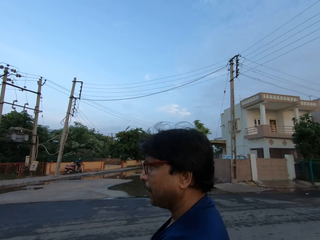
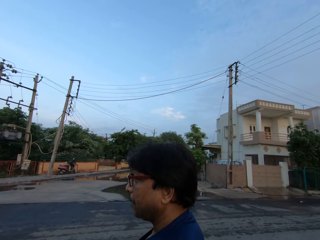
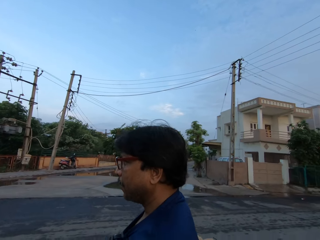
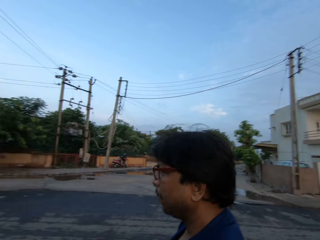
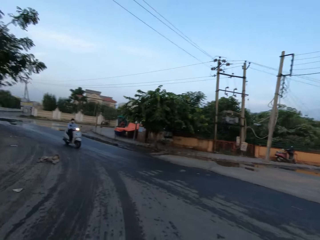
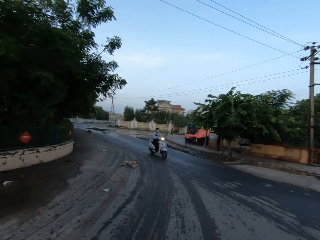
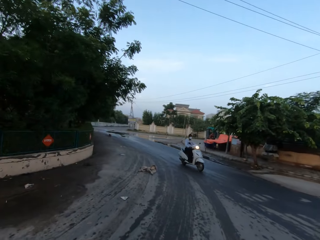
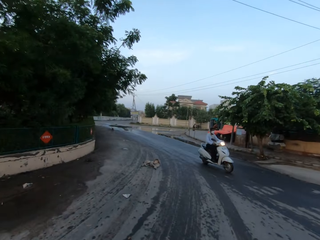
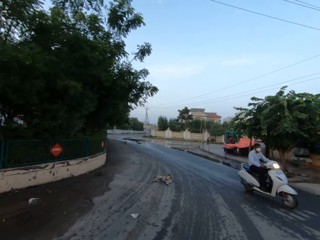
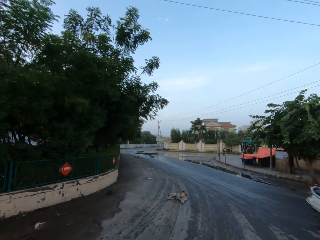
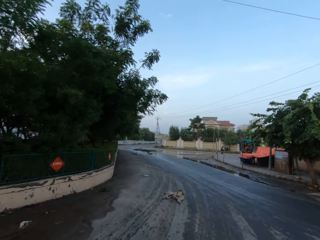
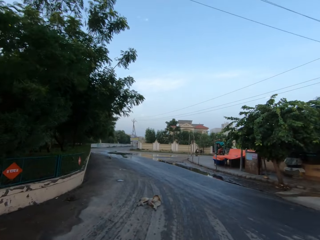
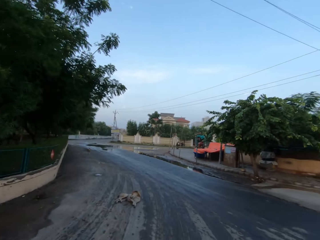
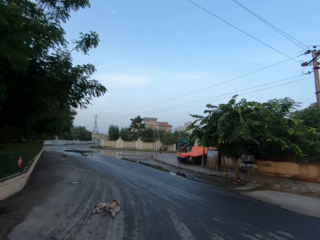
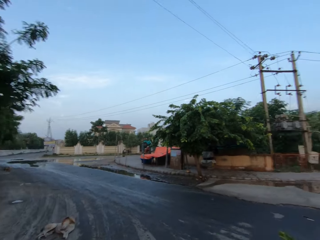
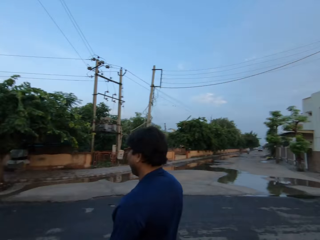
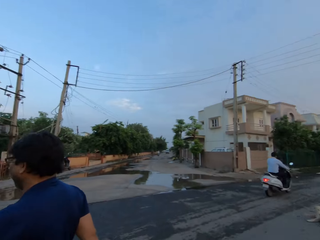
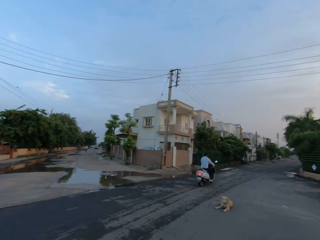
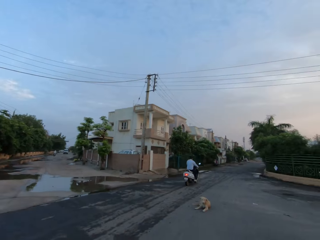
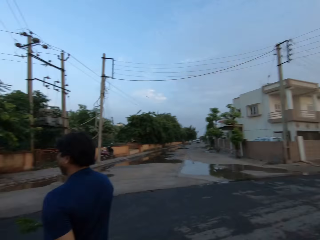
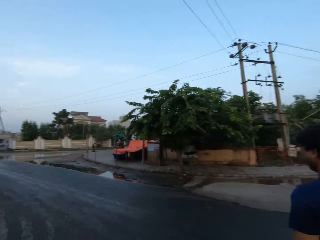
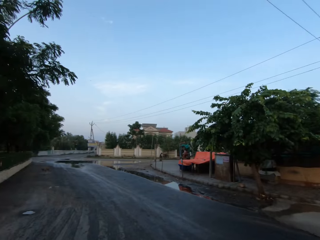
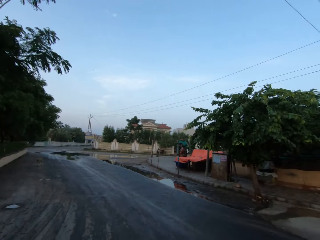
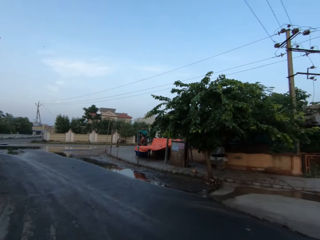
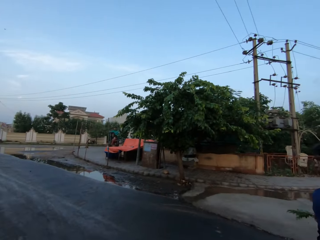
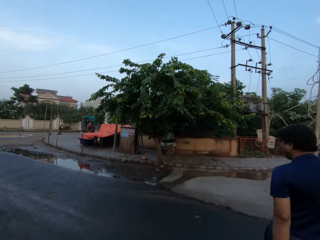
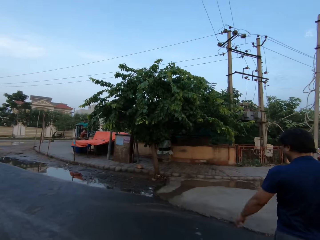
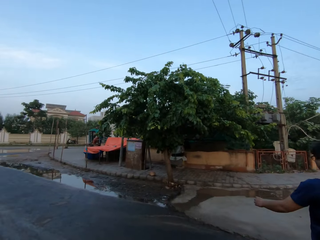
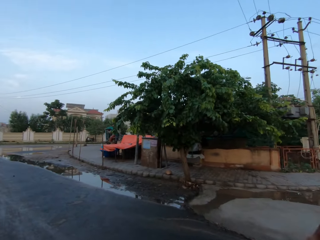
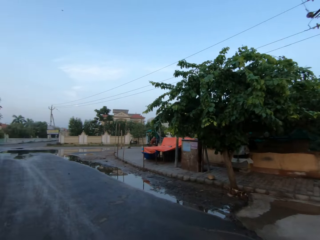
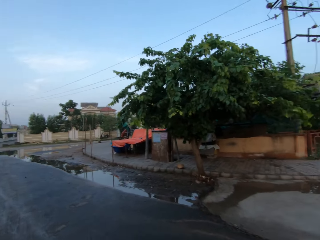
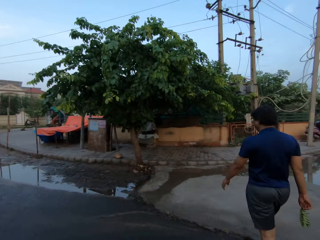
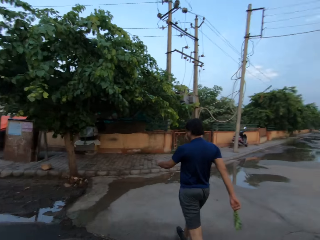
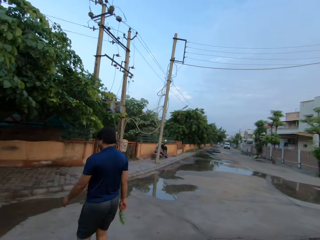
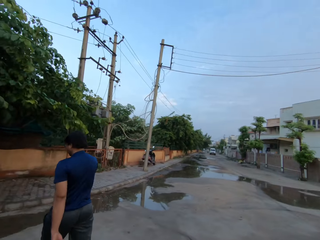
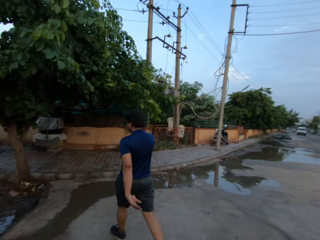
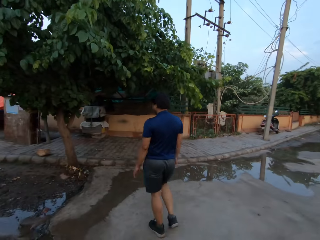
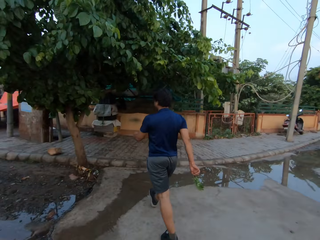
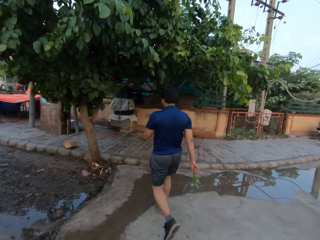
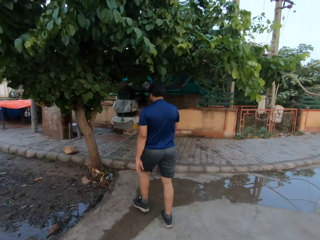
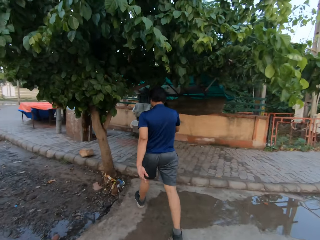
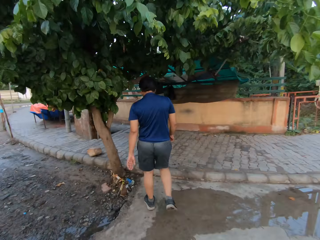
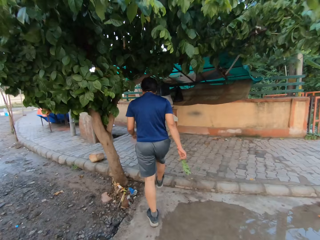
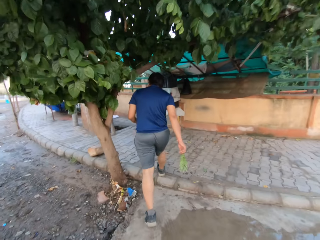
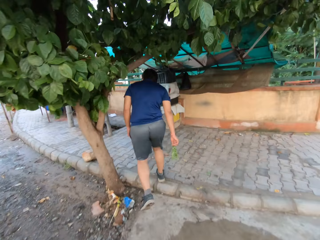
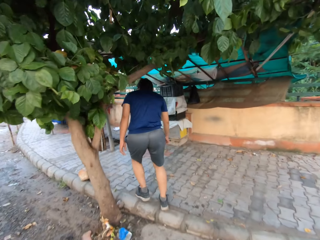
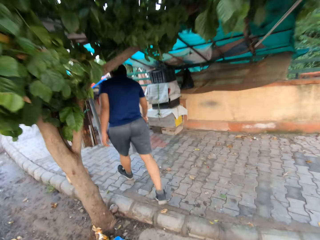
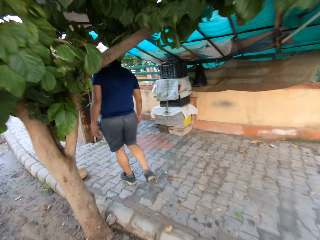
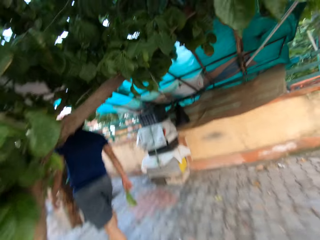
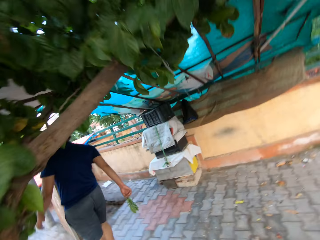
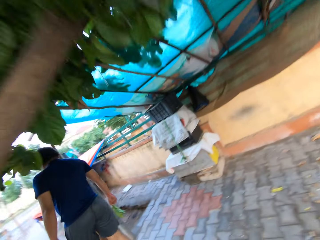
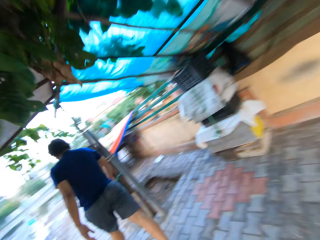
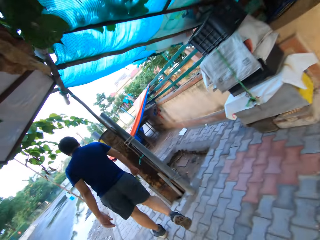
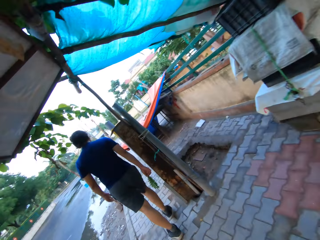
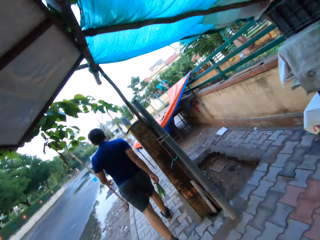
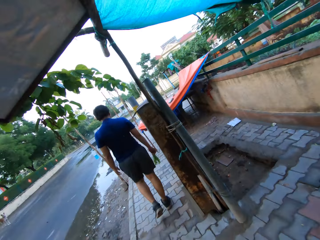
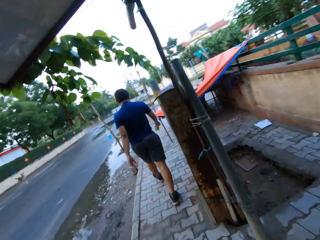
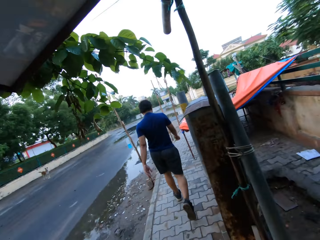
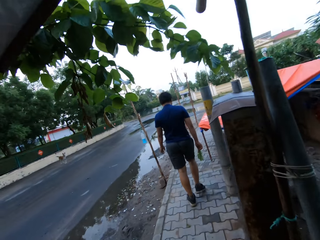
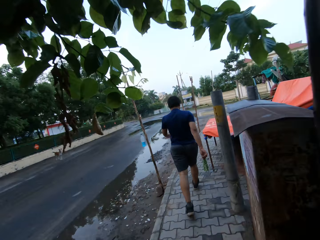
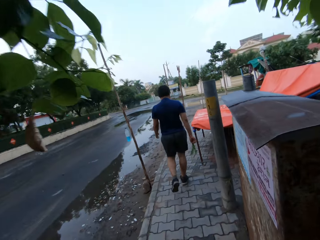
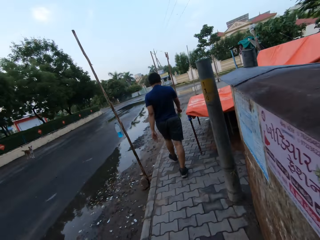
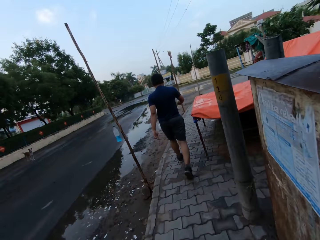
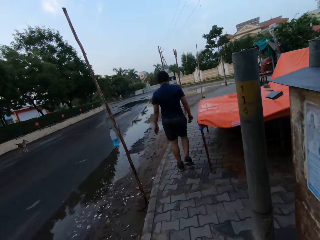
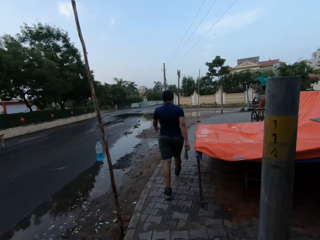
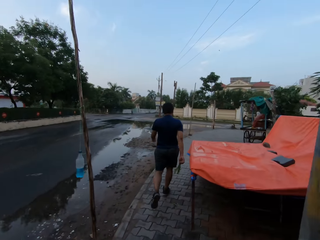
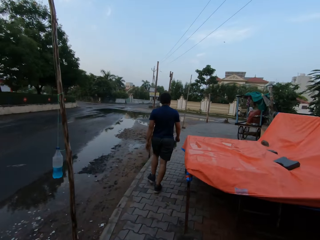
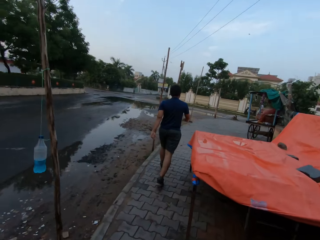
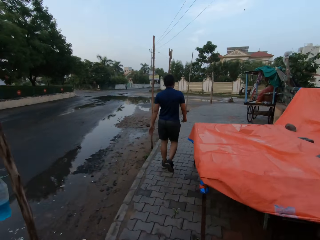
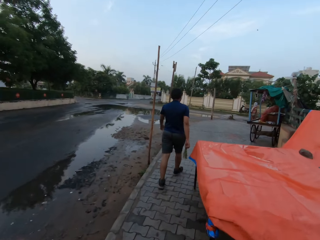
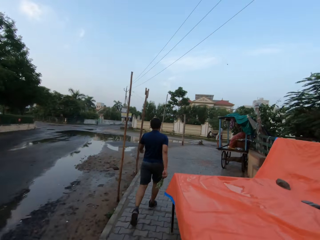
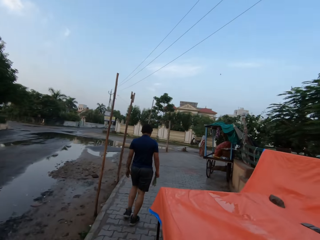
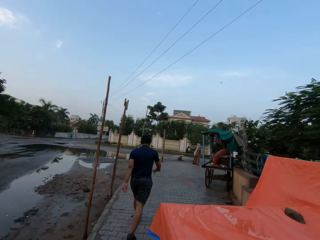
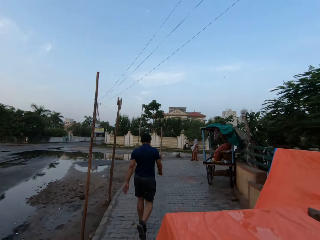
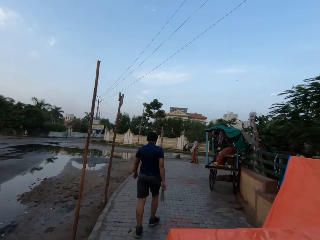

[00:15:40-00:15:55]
A white motorcycle rides past the camera wearer. The camera wearer walks on the road. A man crosses the road towards the walkway. The camera wearer crosses the road towards the walkway. The man walks on the walkway. The camera wearer walks on the walkway.

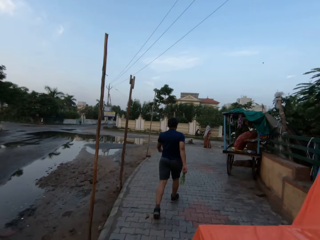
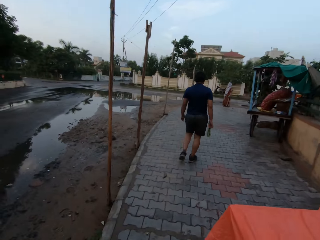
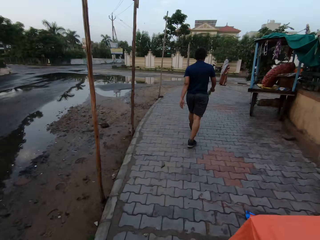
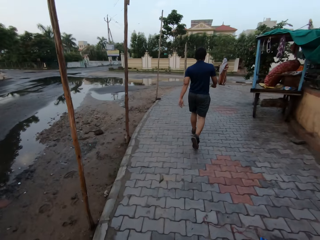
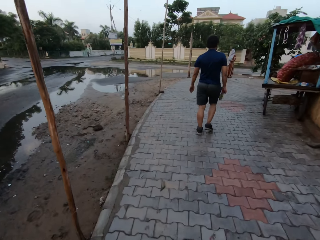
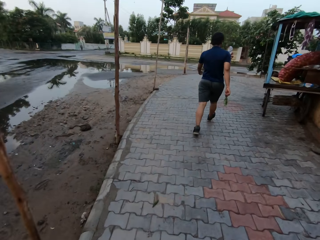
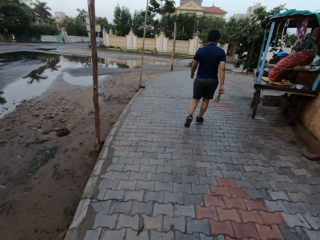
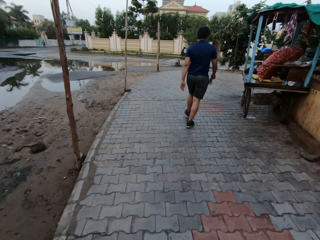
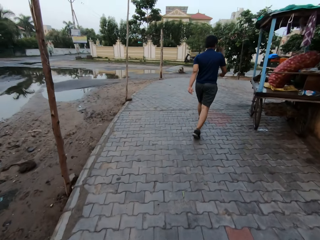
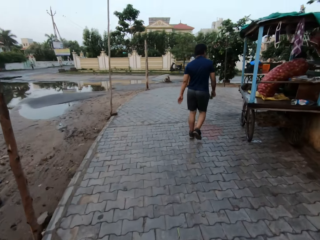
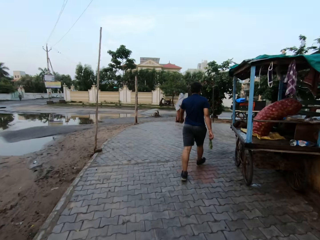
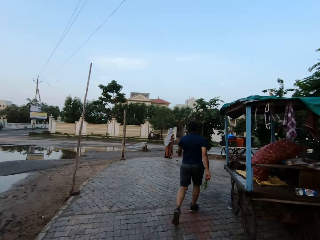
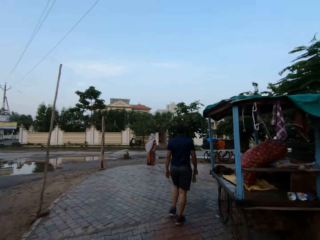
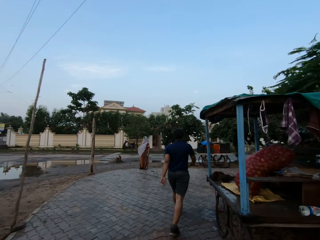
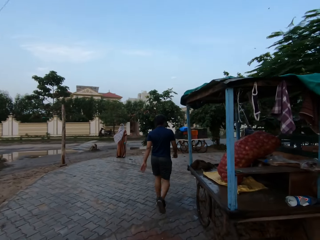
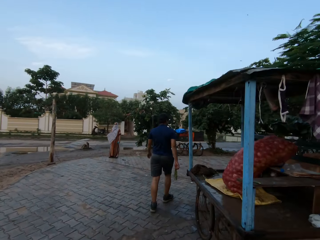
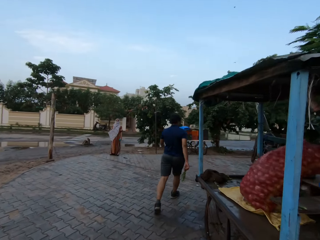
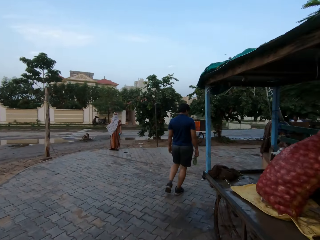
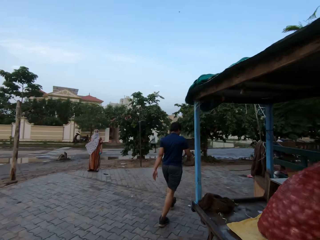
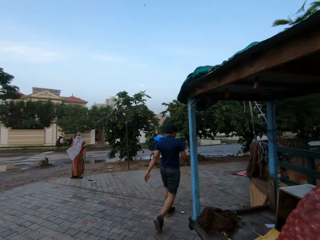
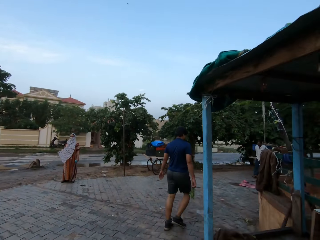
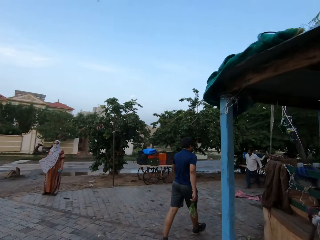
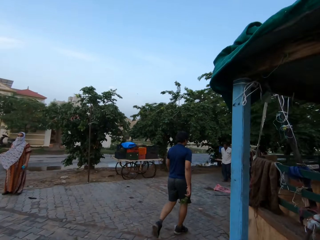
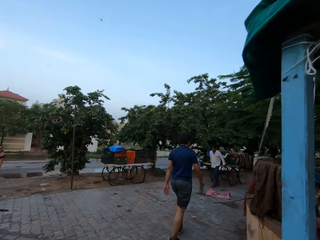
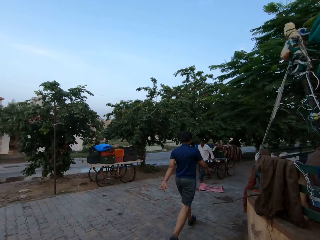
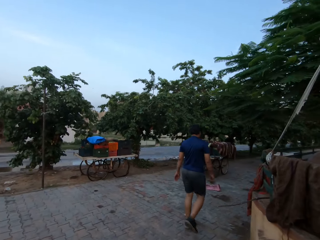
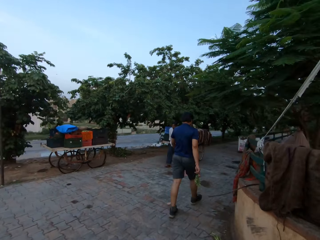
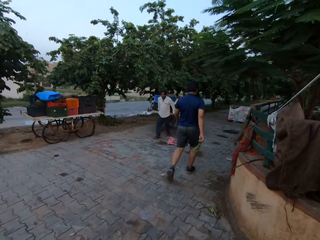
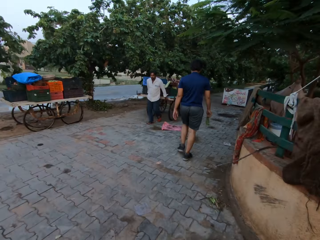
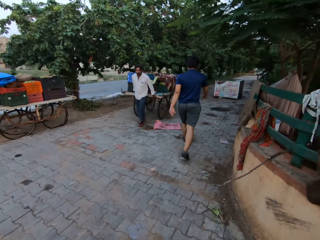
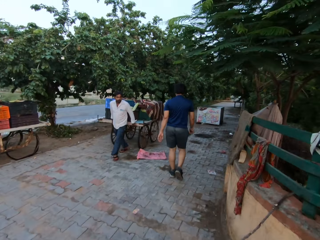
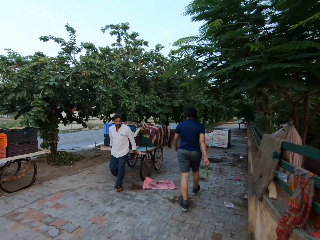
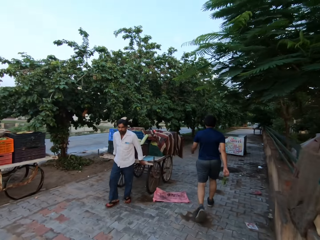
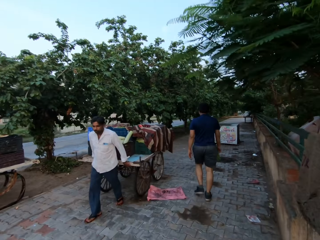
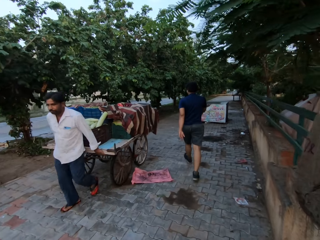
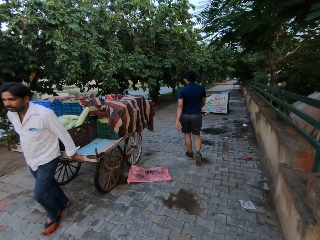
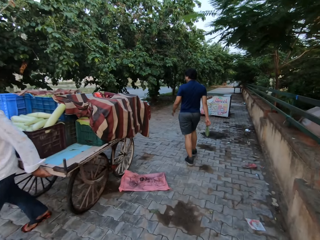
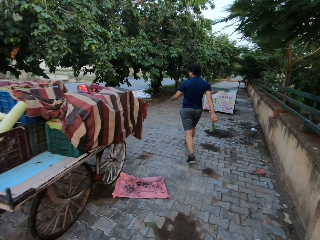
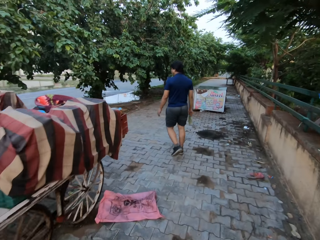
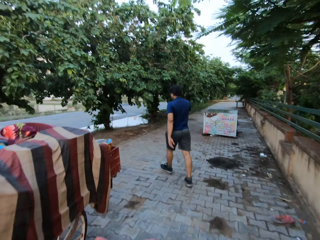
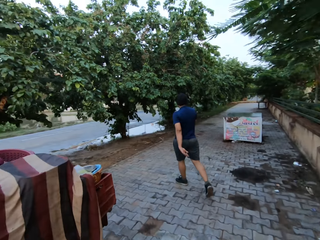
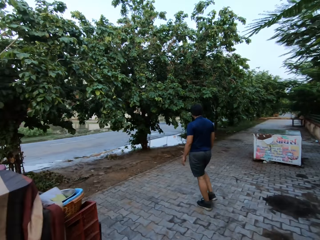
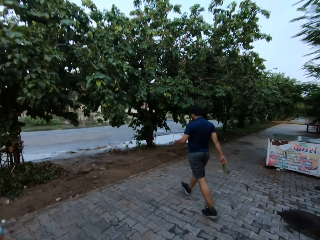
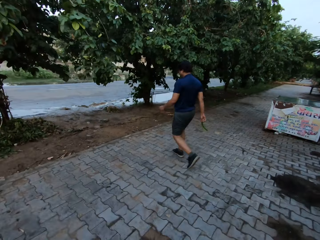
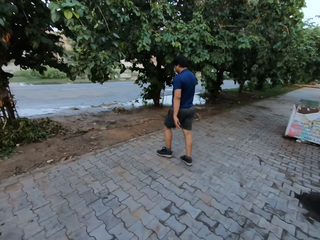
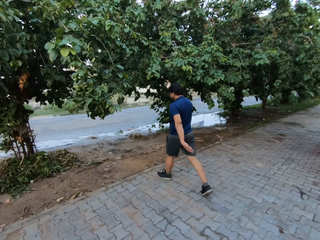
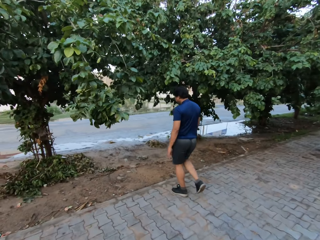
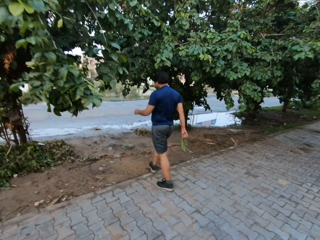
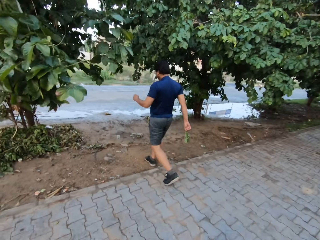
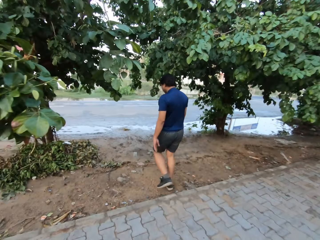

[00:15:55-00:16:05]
A man walks past the camera wearer.
